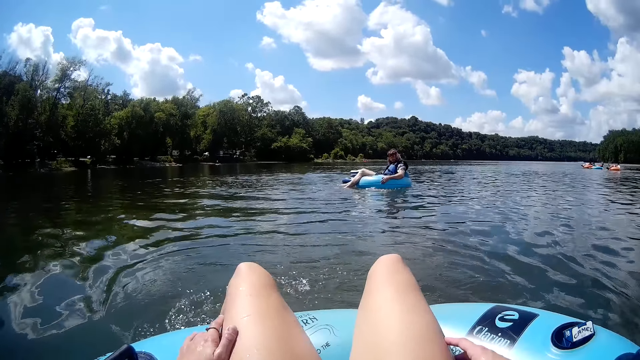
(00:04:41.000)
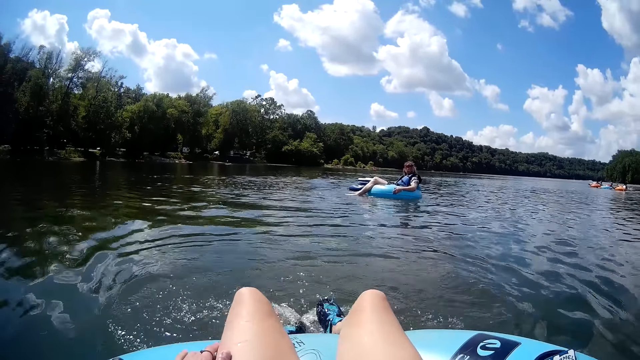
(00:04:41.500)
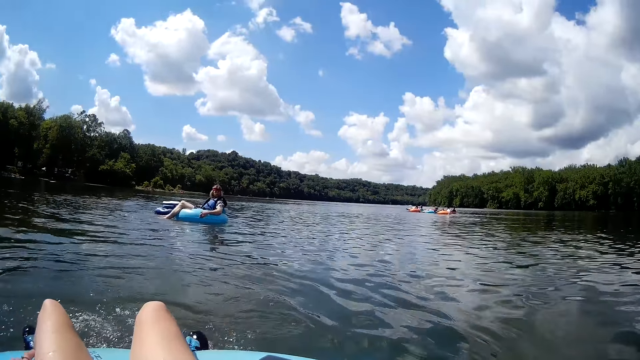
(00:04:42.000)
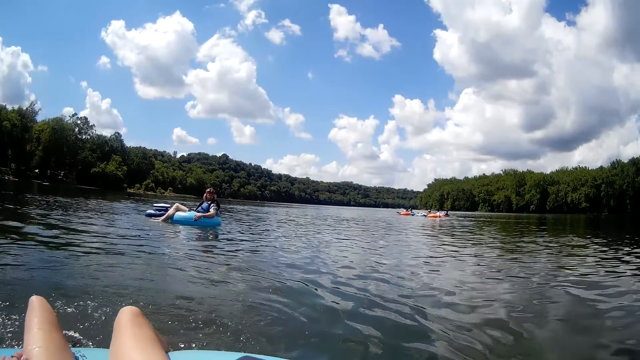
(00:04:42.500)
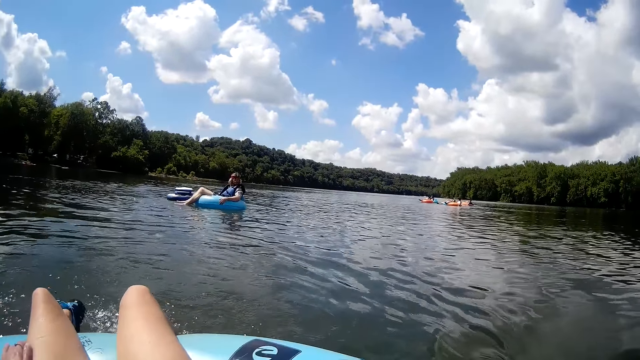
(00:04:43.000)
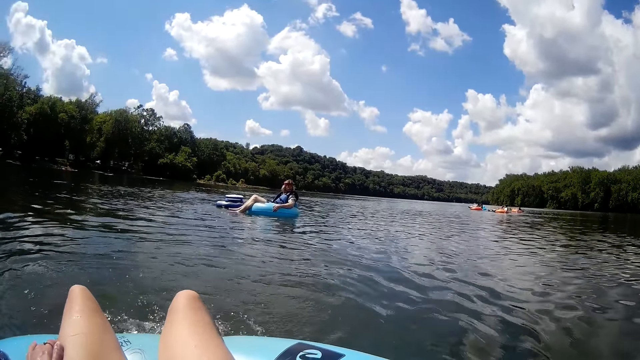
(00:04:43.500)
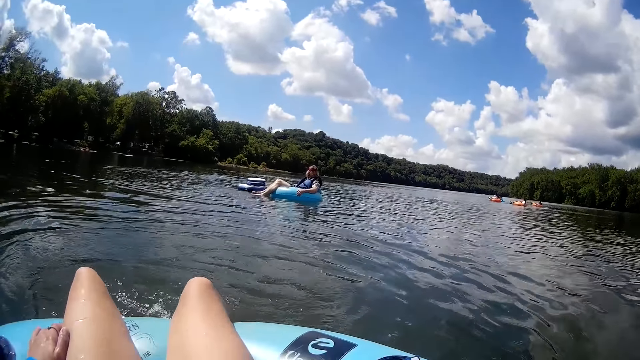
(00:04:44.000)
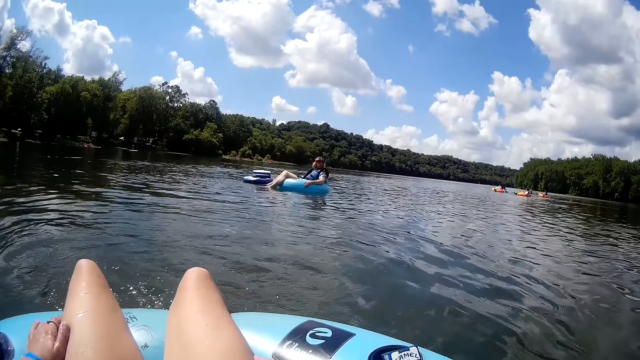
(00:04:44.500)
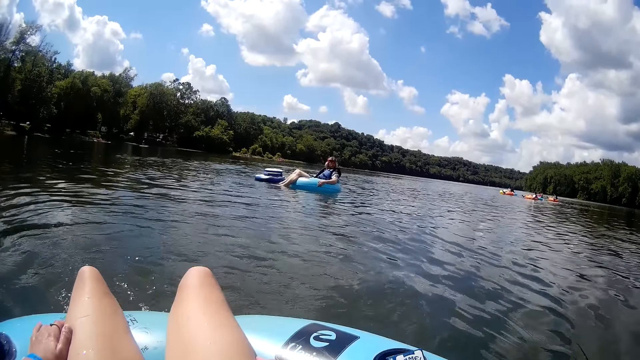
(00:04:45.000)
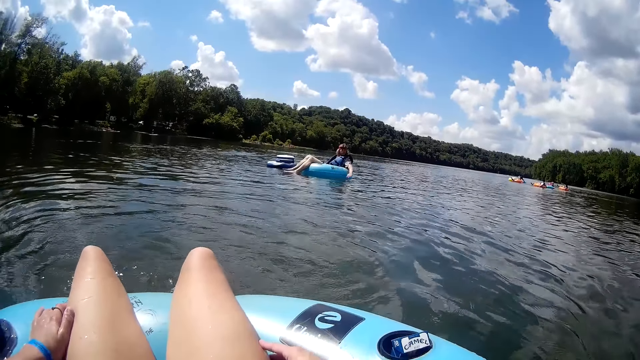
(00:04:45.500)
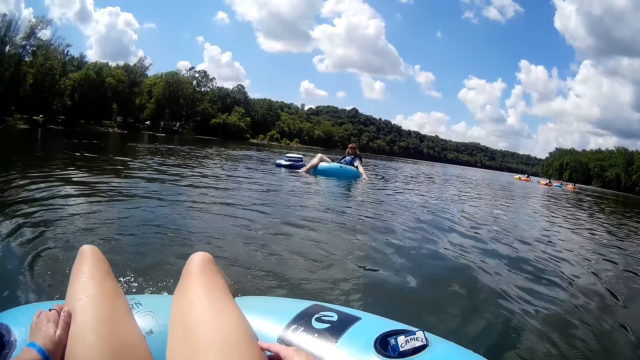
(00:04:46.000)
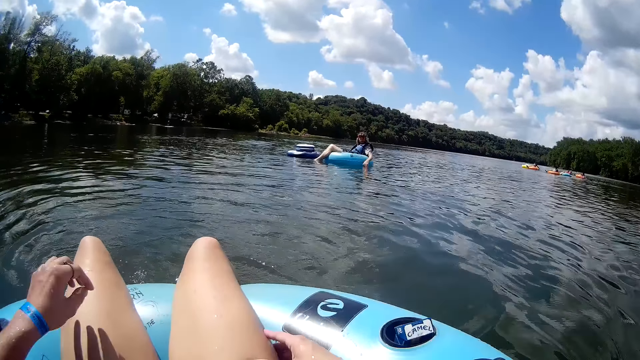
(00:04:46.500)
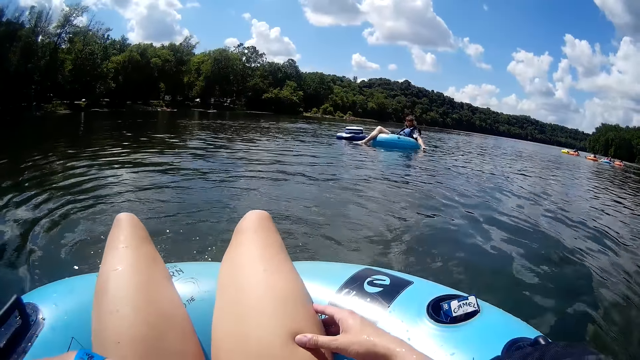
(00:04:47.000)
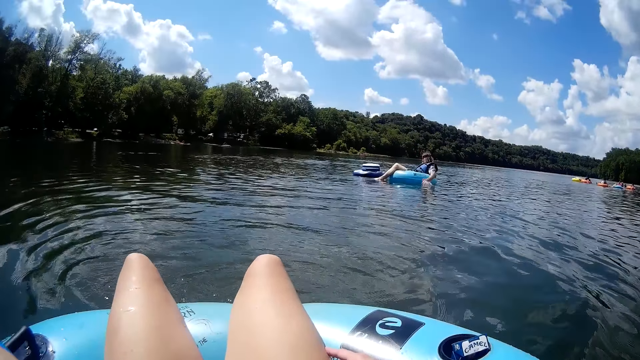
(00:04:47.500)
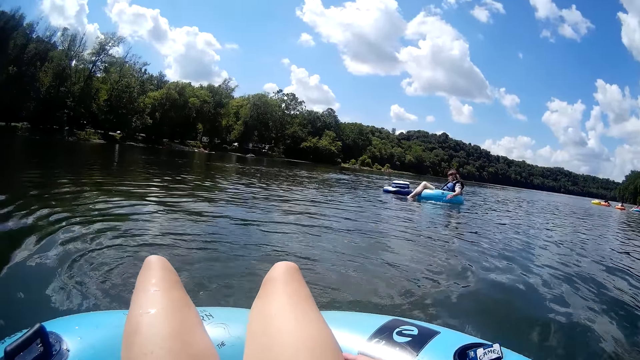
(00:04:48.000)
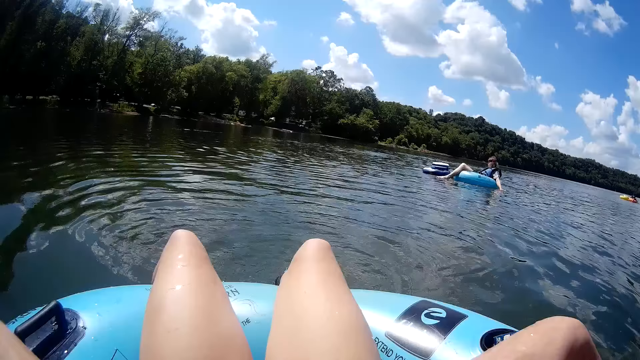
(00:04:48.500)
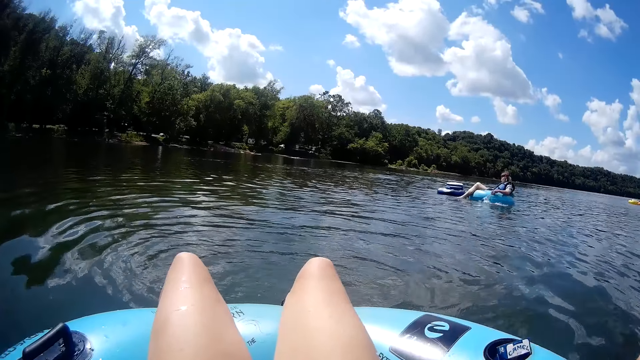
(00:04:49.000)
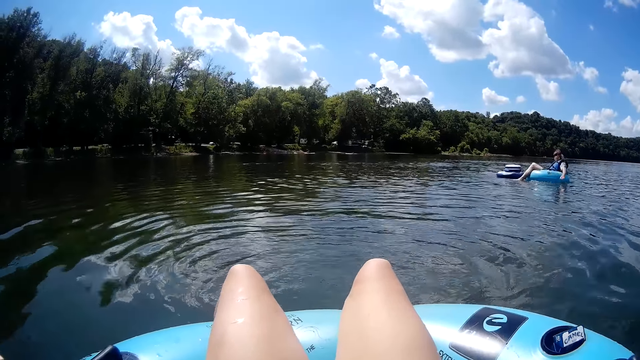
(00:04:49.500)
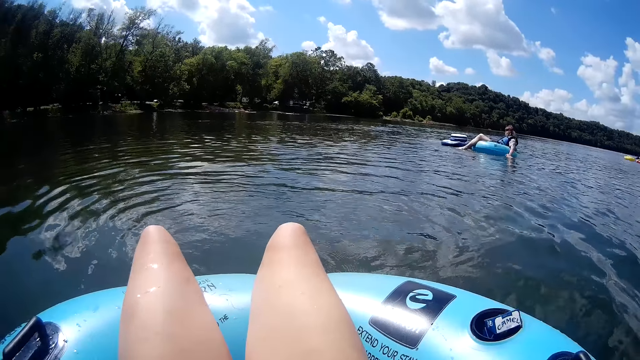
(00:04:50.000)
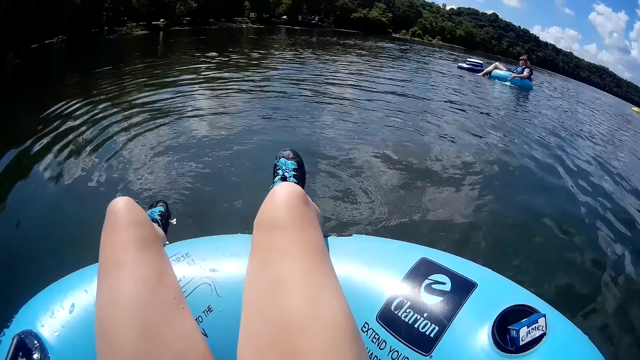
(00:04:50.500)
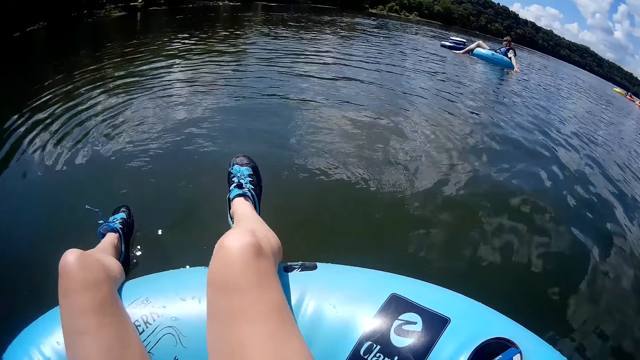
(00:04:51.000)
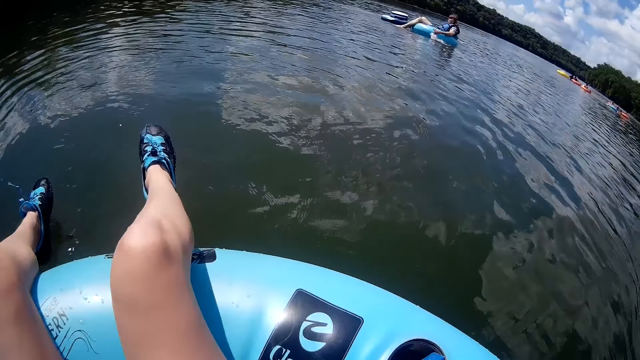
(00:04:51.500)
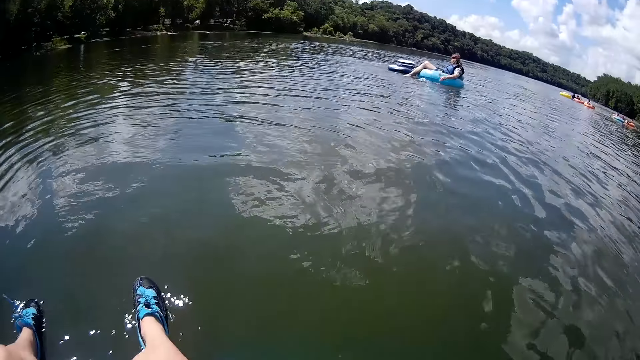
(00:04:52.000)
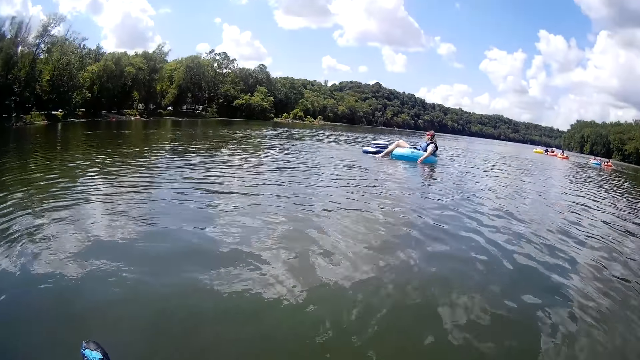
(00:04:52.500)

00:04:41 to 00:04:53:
The man paddles the water with his left hand. The camera wearer touches her chest with her left hand. She adjusts her clothes with both hands.

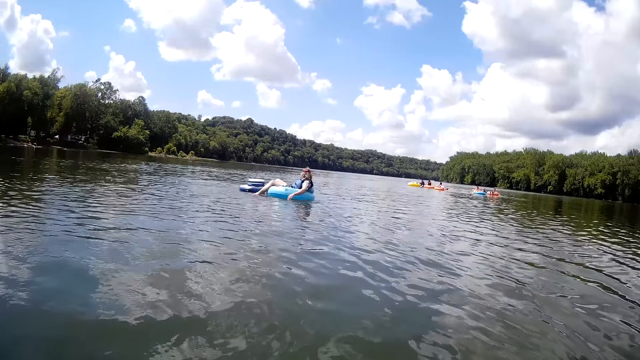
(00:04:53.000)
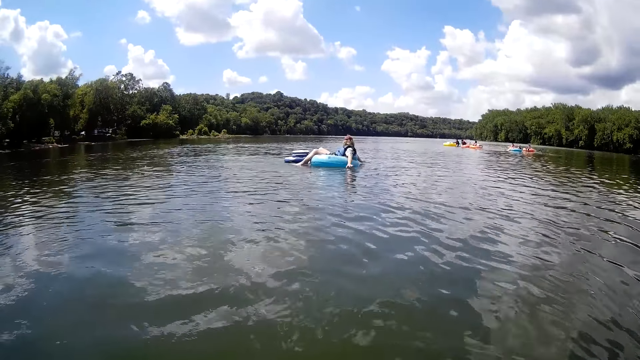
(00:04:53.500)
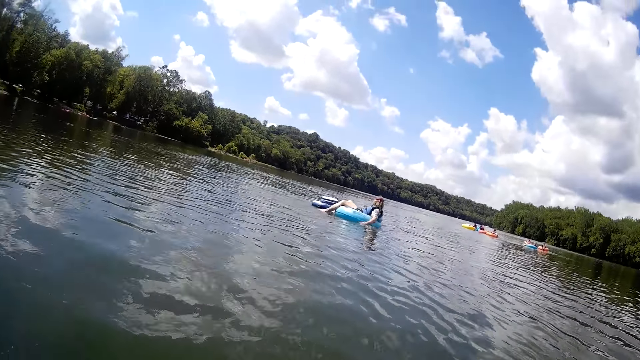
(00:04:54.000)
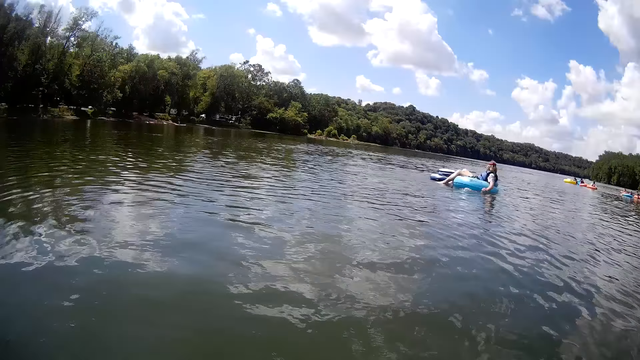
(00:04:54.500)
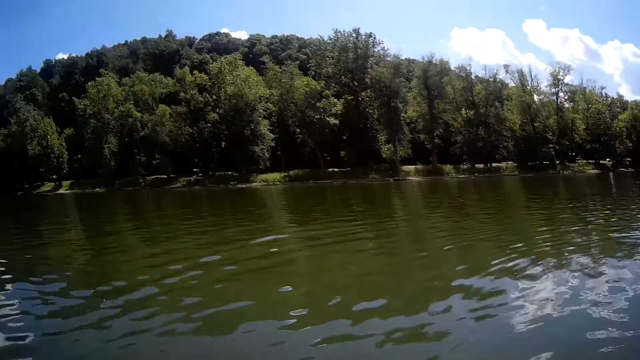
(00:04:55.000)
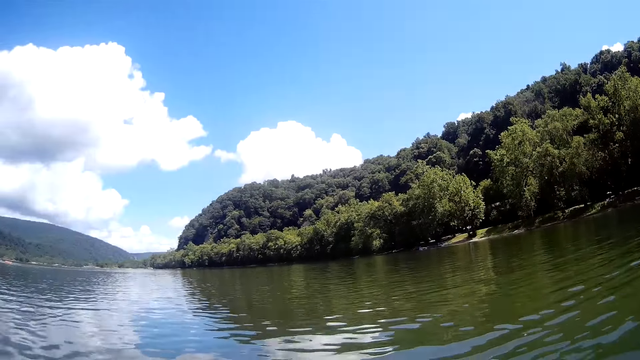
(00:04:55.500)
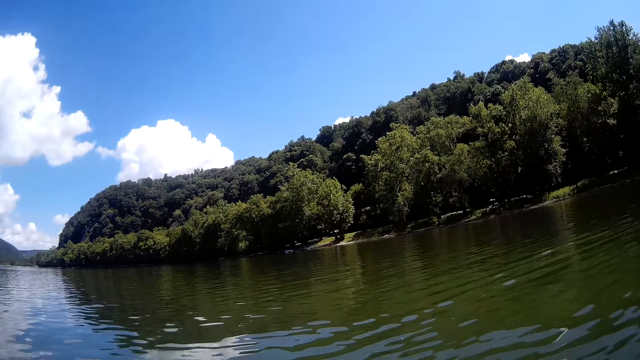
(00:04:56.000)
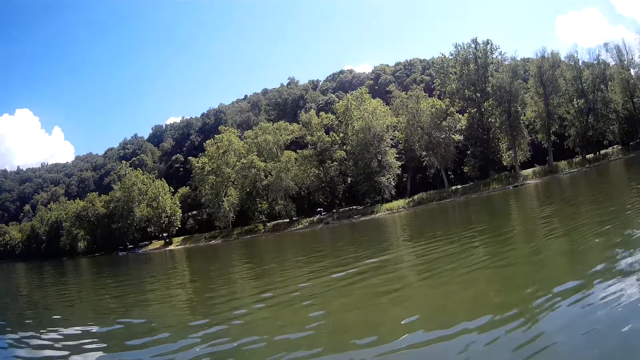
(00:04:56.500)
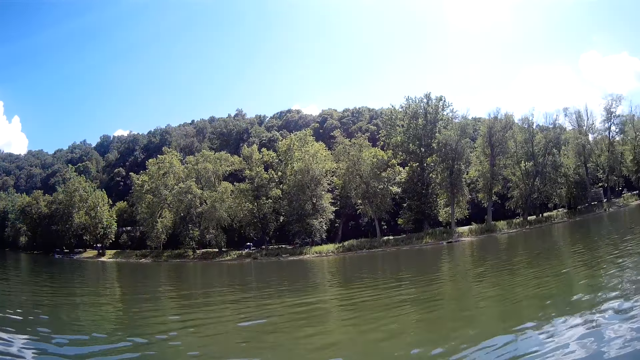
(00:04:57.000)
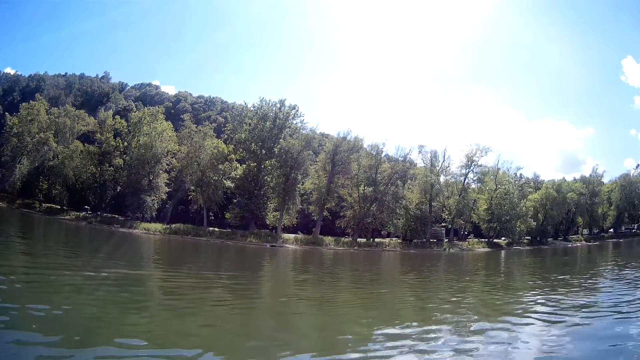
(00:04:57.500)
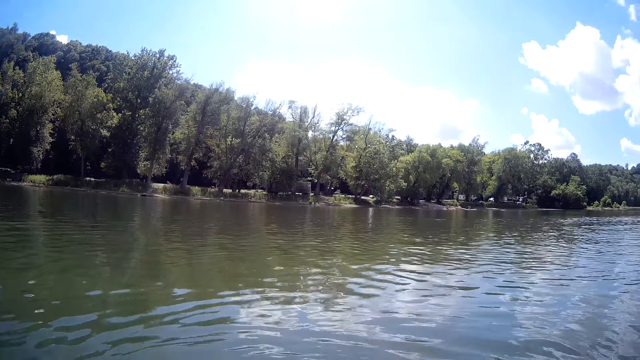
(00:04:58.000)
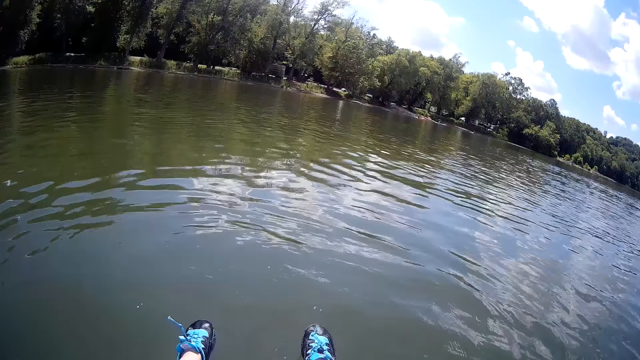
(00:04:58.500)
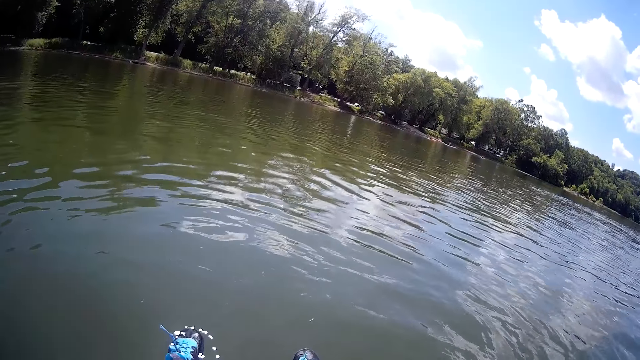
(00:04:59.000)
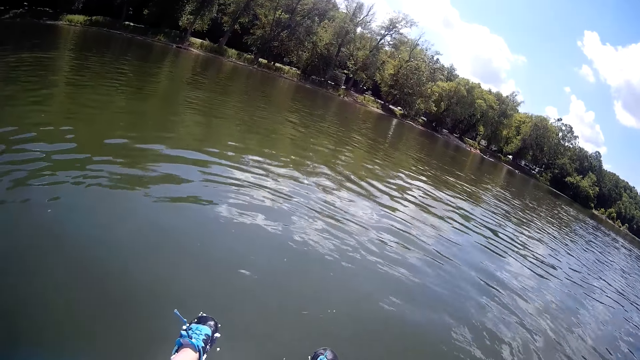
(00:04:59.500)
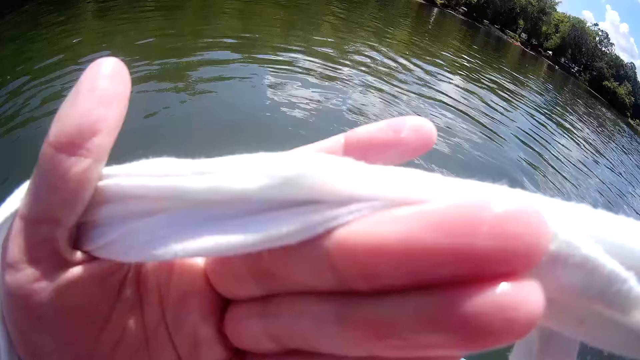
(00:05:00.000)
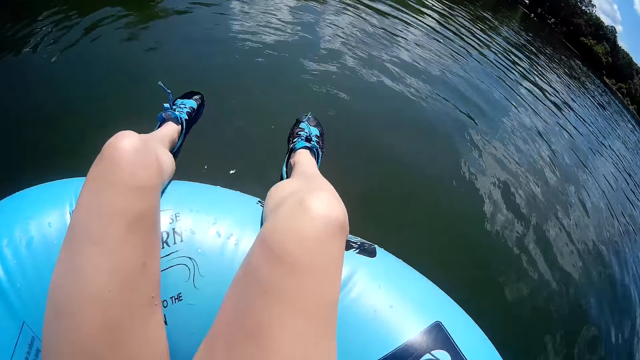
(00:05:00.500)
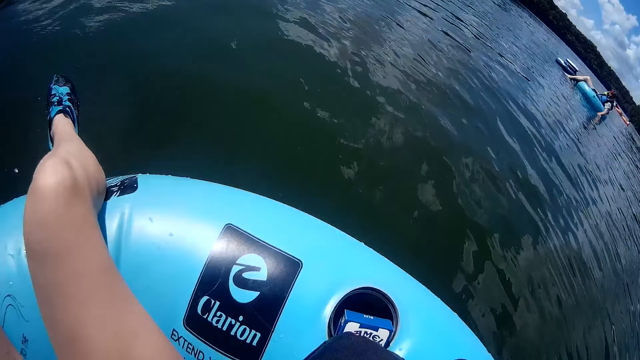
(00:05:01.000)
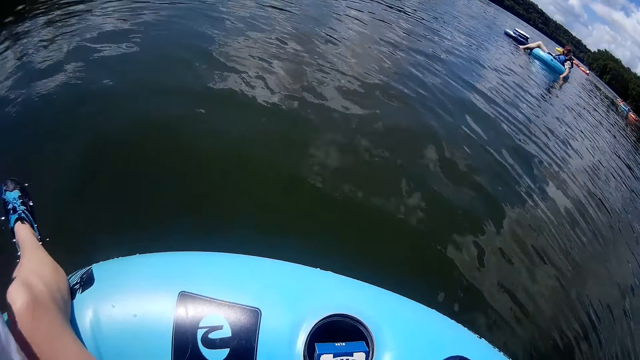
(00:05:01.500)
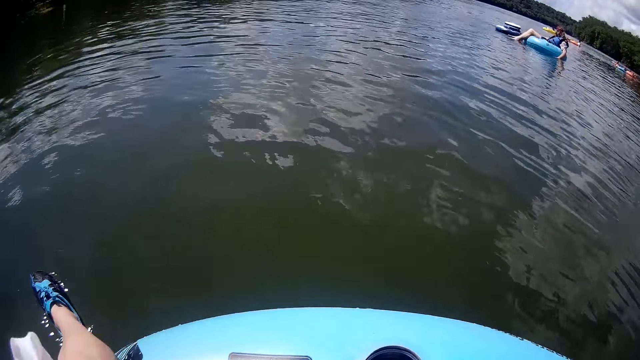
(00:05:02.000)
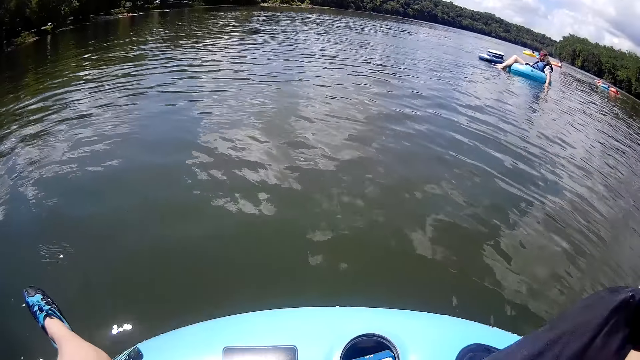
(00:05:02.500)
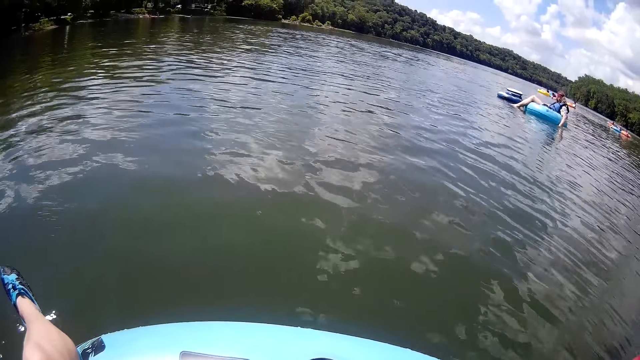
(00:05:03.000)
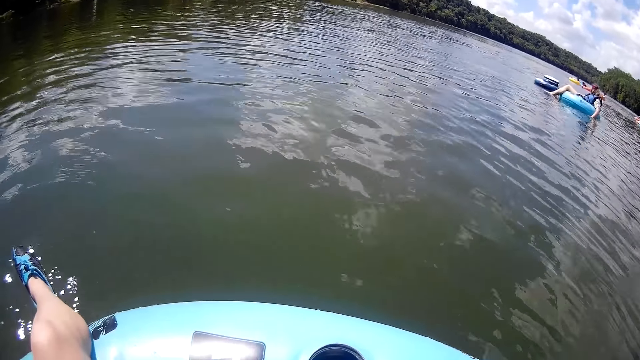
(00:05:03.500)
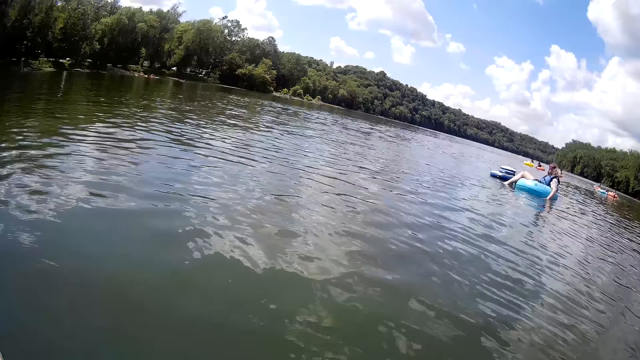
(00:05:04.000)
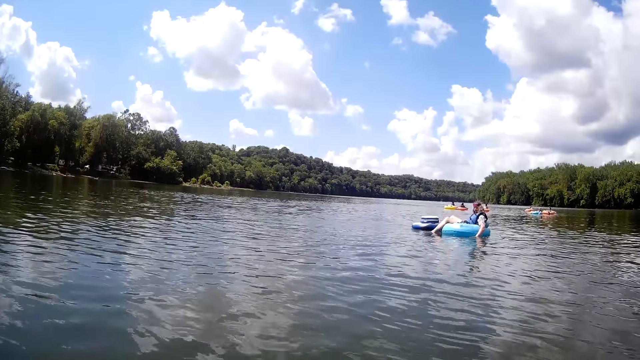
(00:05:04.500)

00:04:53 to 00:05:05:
The camera wearer looks around. She wipes her face with a white towel in her left hand. She moves the piece of cloth. She looks around. She drops the white towel on her body with her left hand. She stares at the man.
